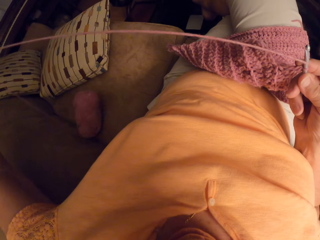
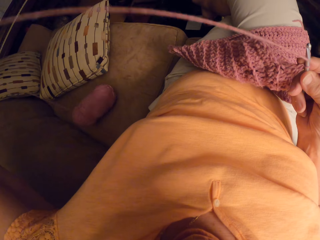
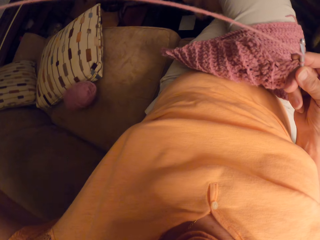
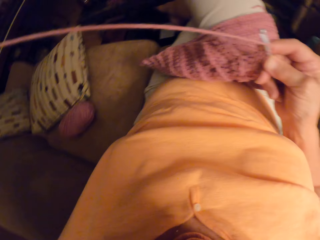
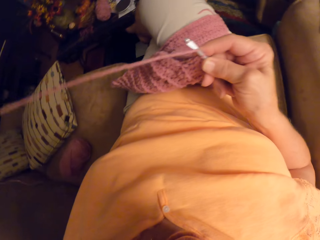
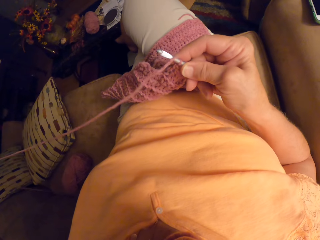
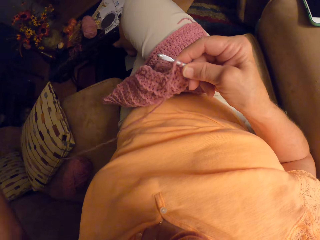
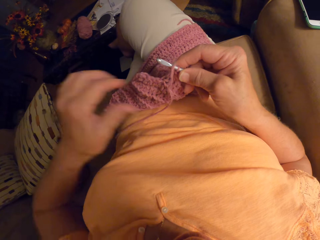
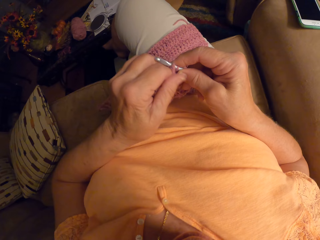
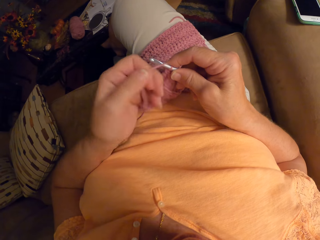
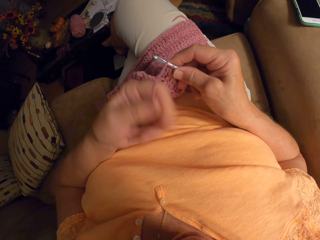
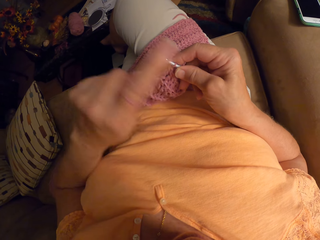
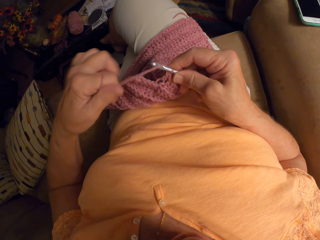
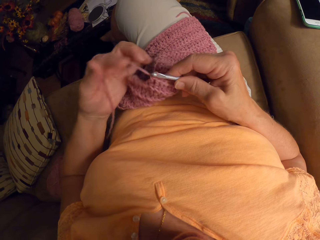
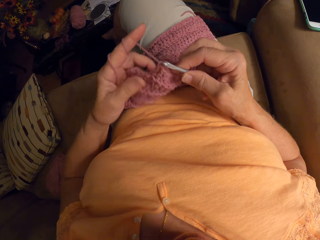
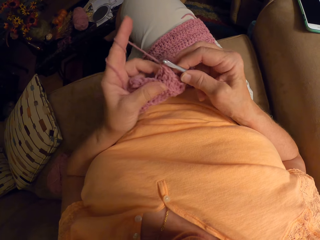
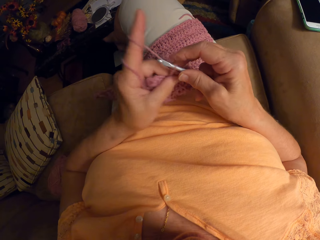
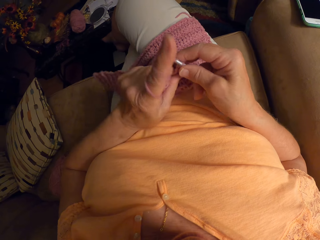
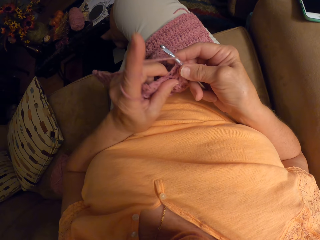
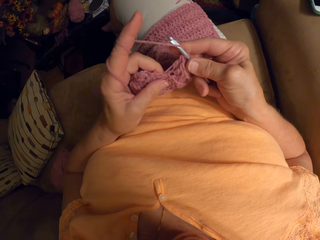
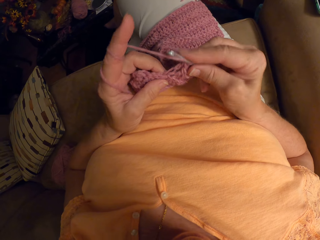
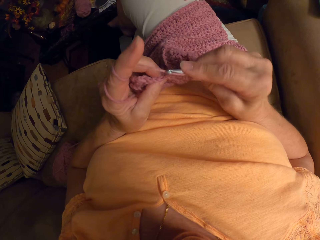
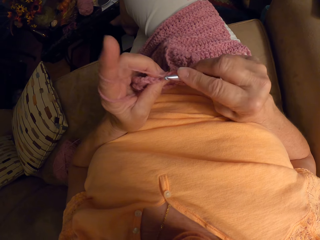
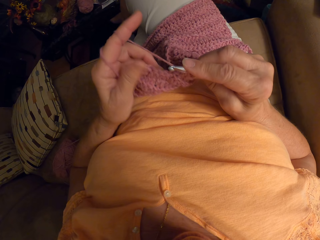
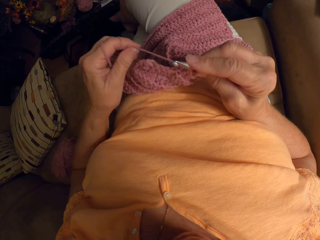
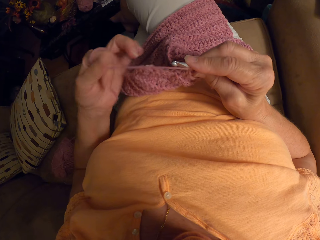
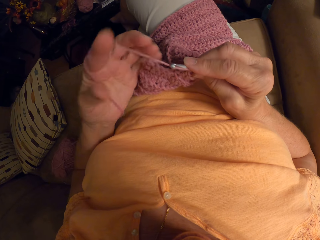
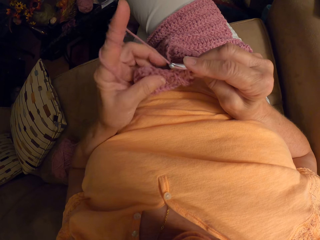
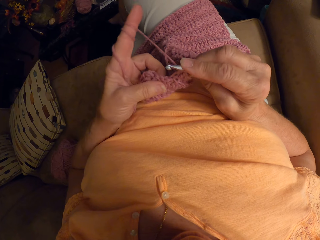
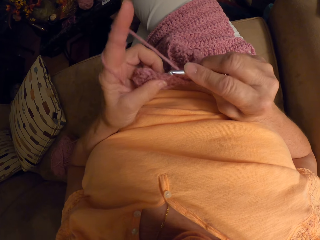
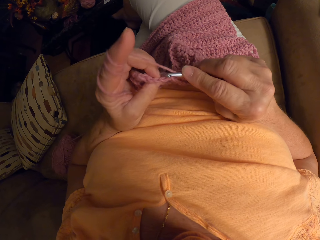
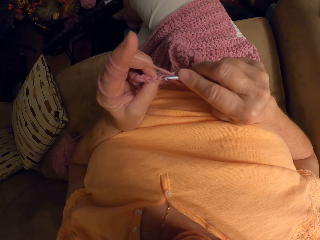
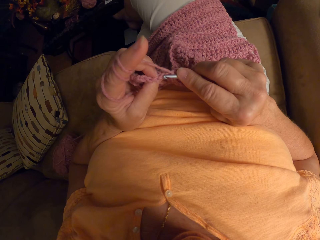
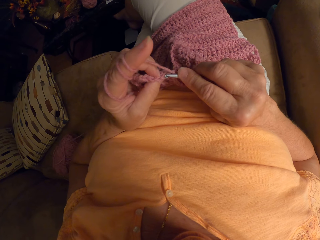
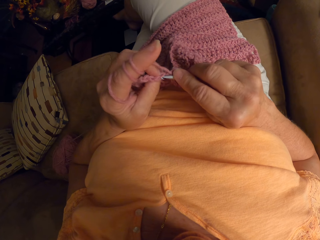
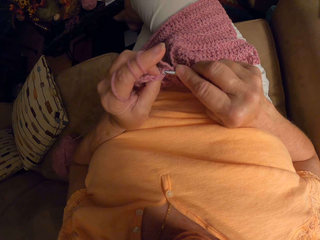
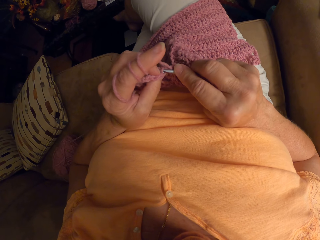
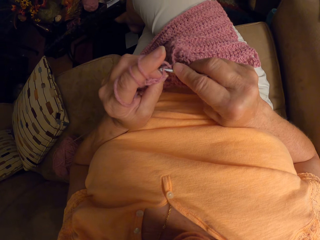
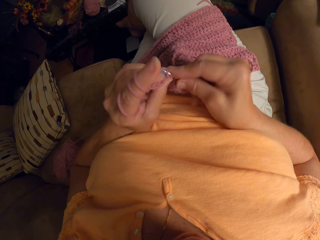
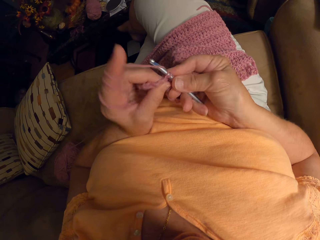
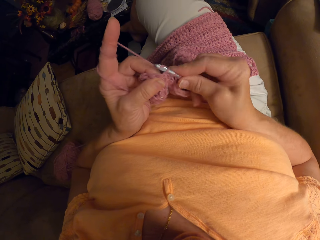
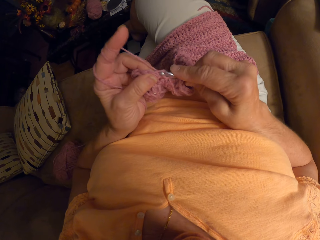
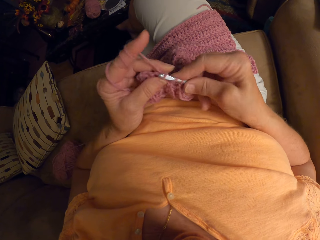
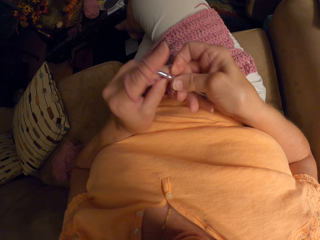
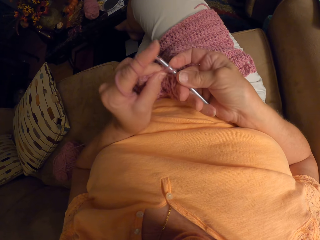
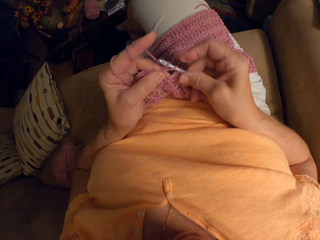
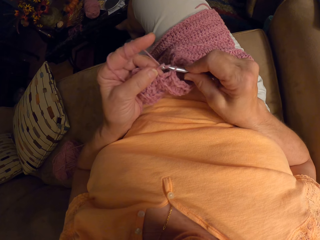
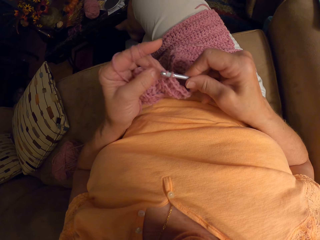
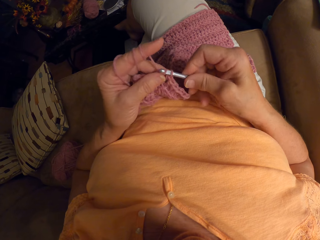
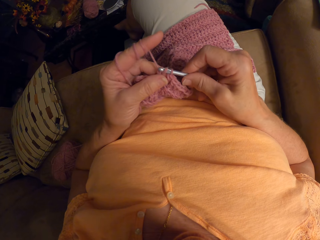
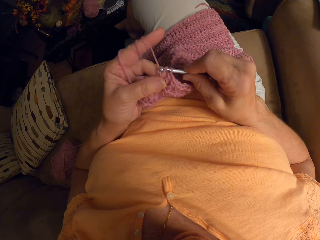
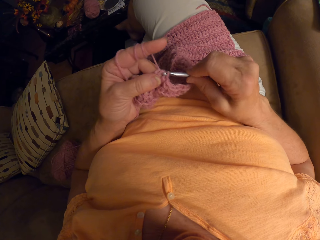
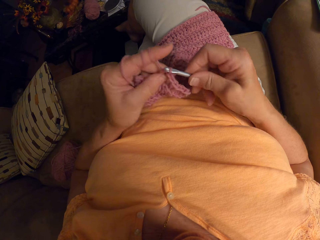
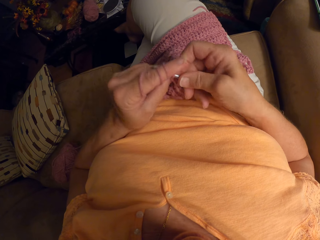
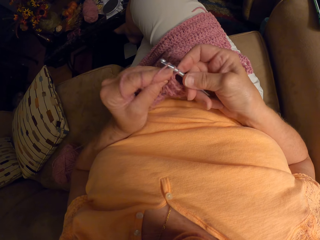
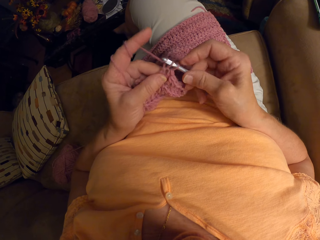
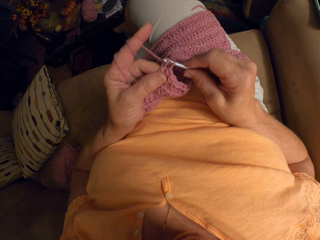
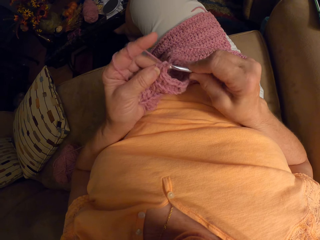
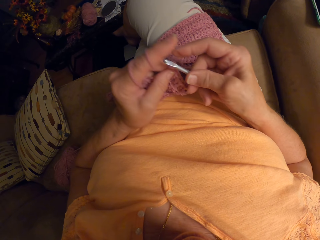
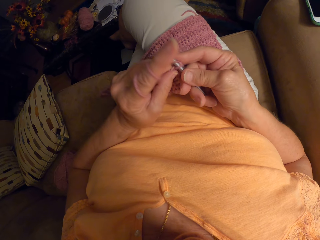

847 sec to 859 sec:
The camera wearer crochets yarn with a crochet hook.

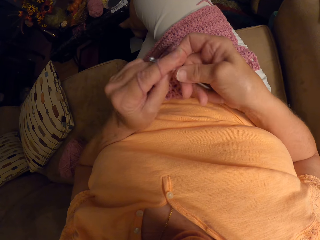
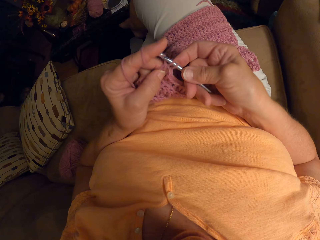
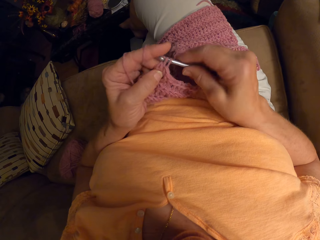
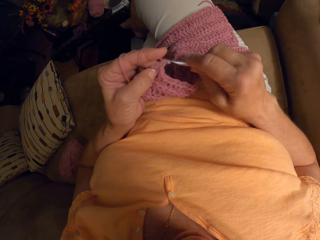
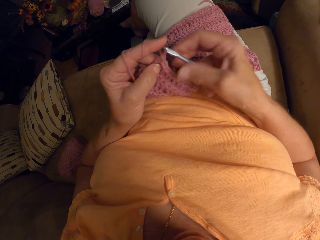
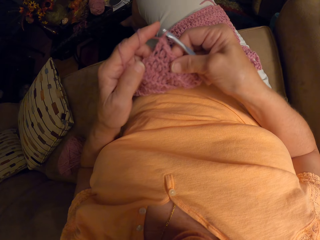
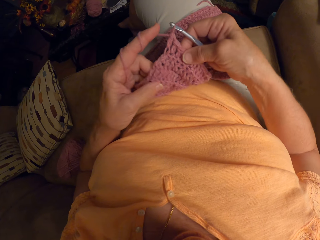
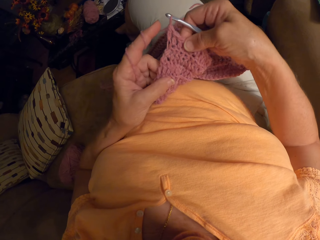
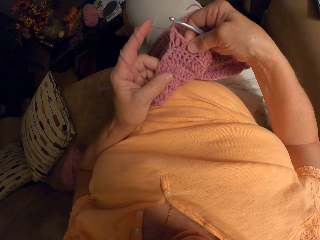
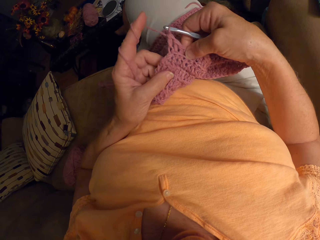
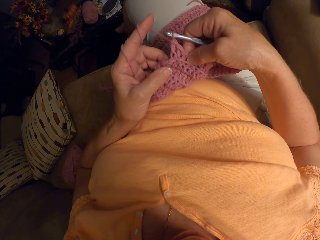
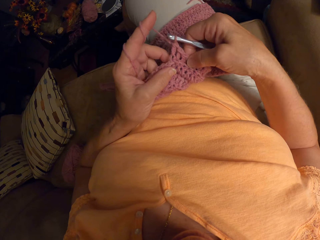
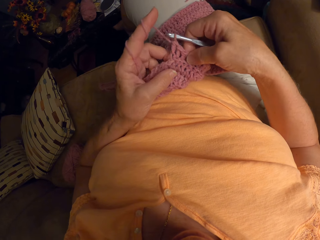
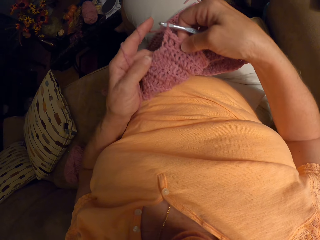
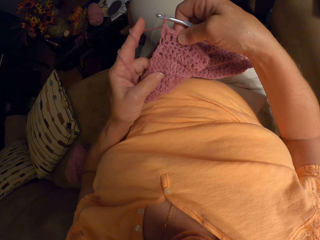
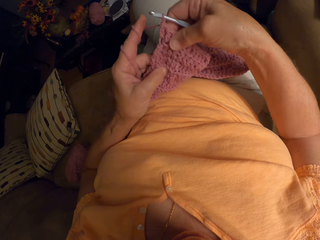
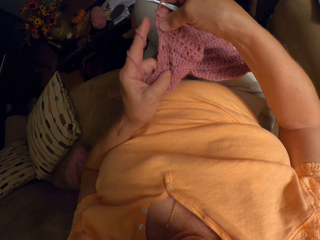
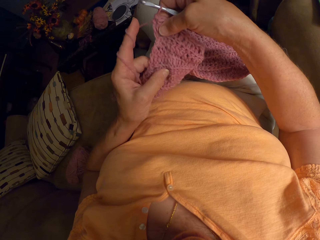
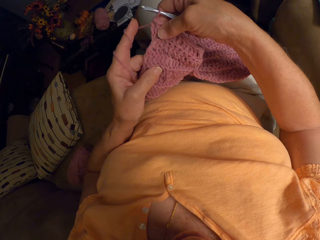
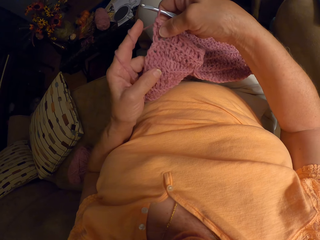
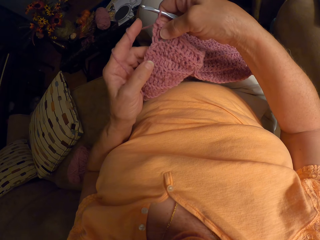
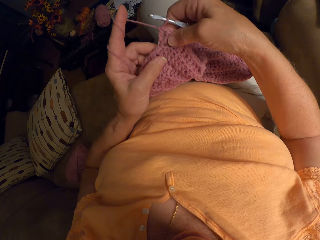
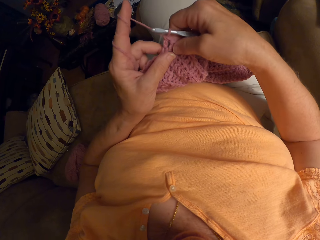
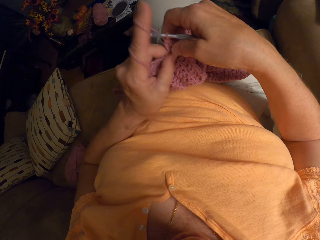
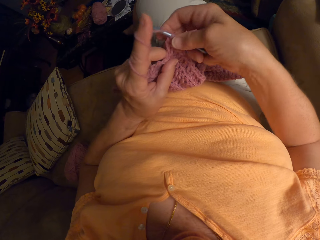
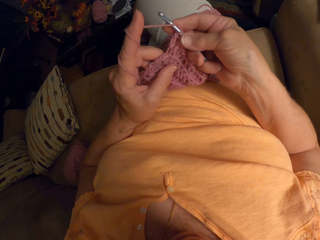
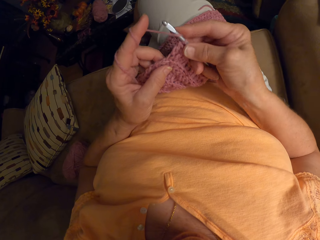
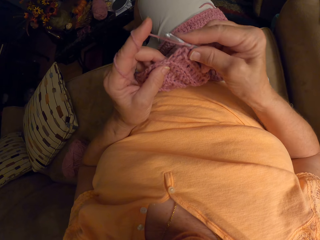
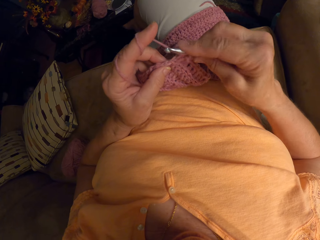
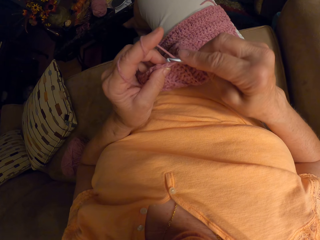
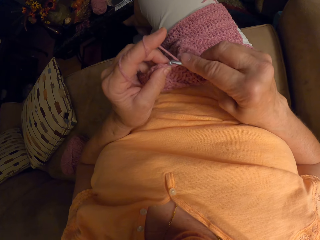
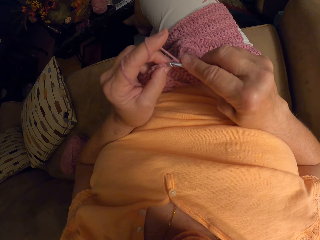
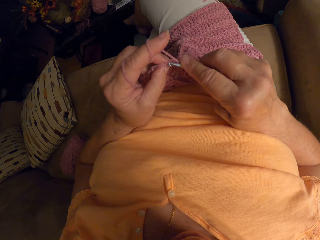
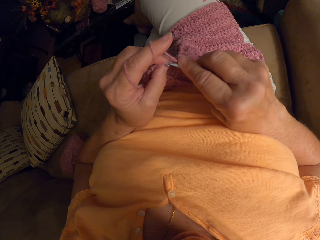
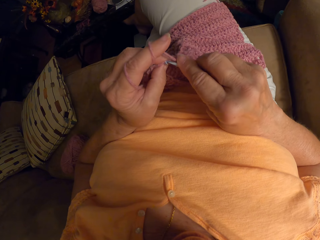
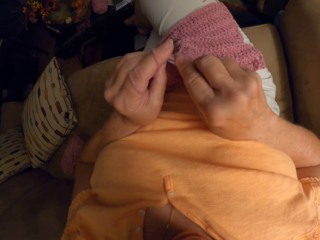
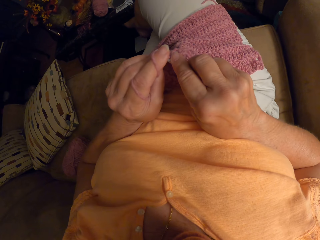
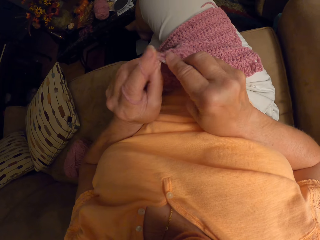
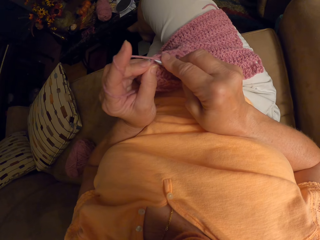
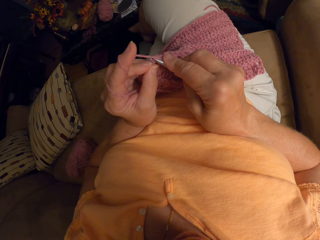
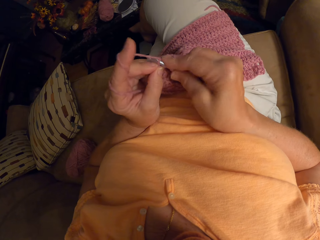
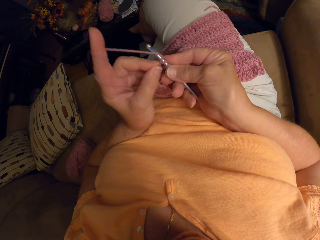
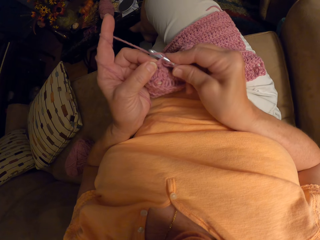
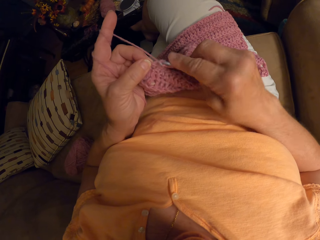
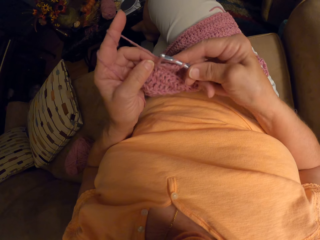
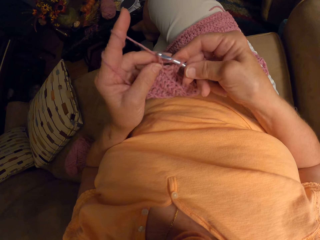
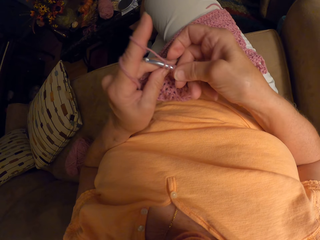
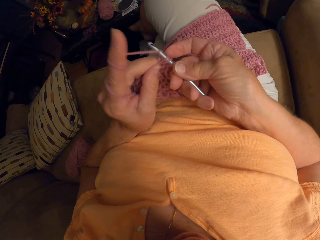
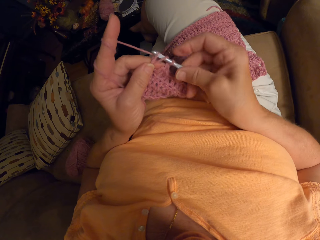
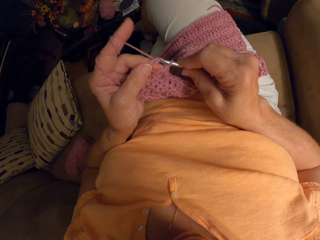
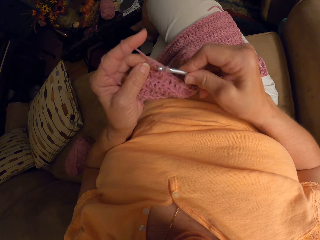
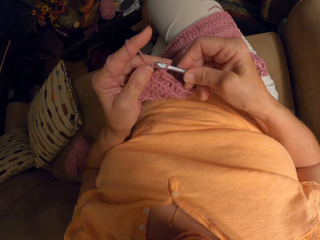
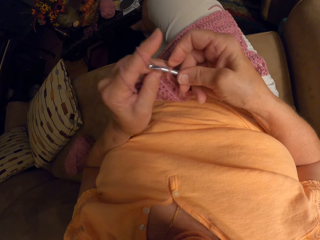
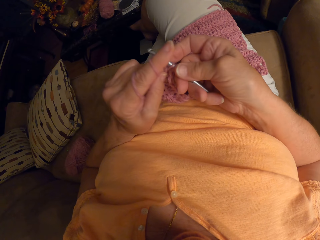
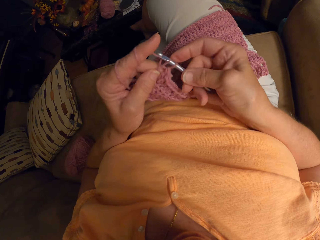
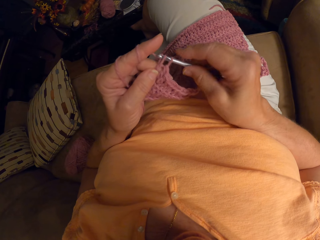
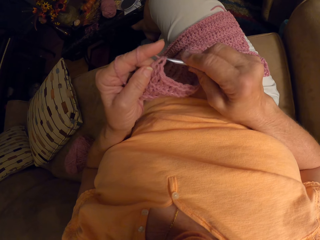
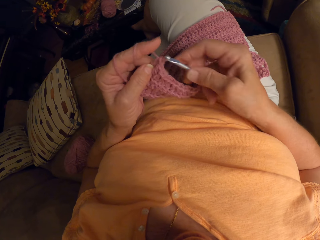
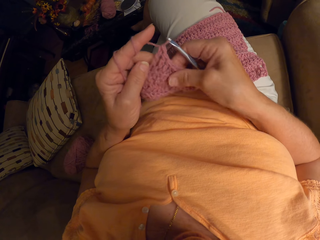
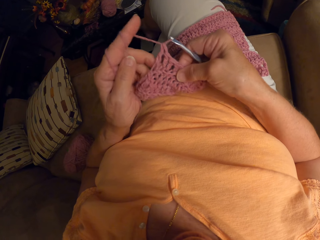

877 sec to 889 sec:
The camera wearer stares at the garment. They crochet the garment.
